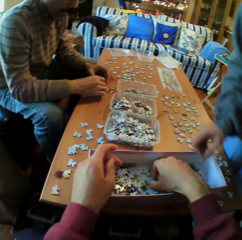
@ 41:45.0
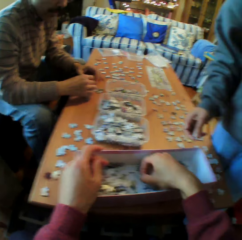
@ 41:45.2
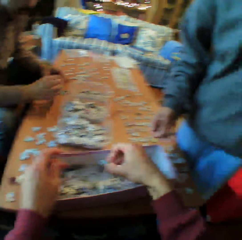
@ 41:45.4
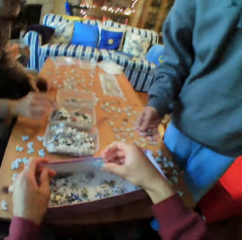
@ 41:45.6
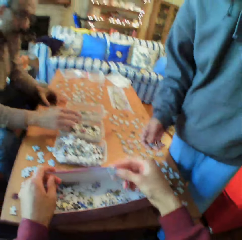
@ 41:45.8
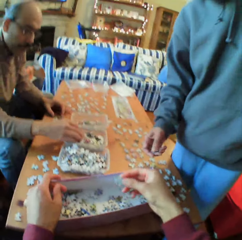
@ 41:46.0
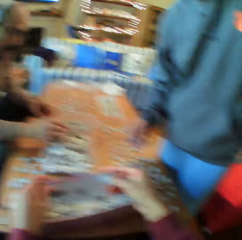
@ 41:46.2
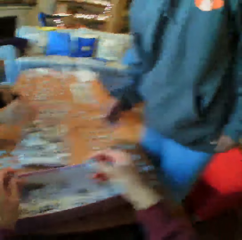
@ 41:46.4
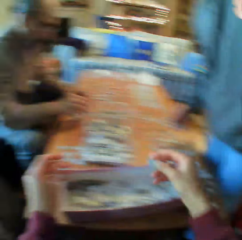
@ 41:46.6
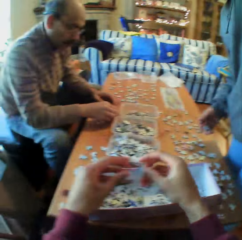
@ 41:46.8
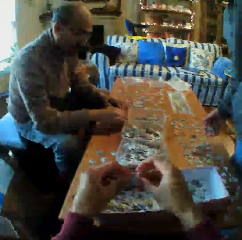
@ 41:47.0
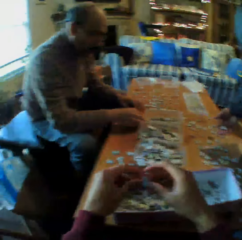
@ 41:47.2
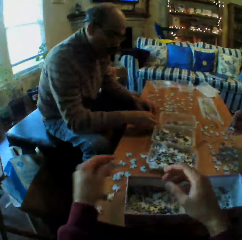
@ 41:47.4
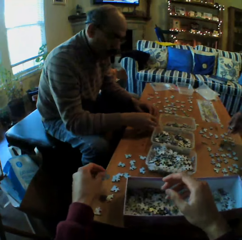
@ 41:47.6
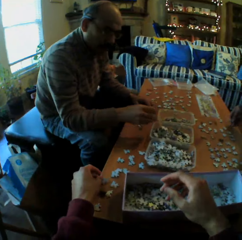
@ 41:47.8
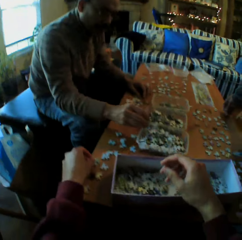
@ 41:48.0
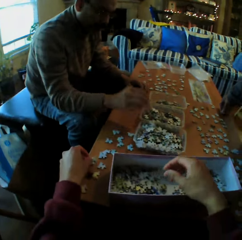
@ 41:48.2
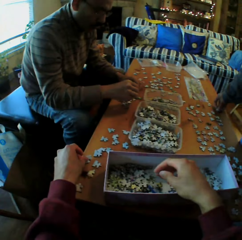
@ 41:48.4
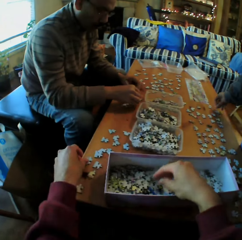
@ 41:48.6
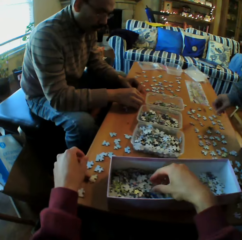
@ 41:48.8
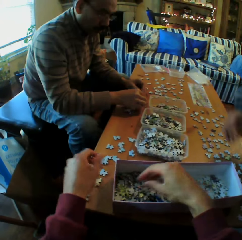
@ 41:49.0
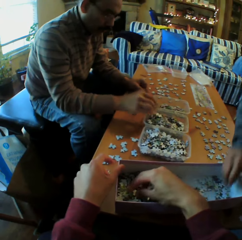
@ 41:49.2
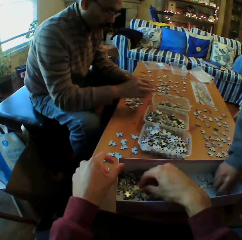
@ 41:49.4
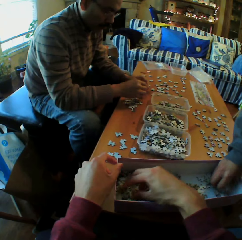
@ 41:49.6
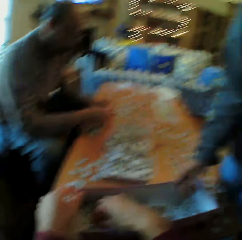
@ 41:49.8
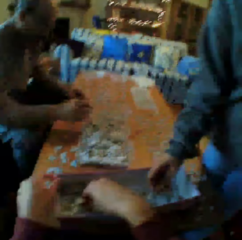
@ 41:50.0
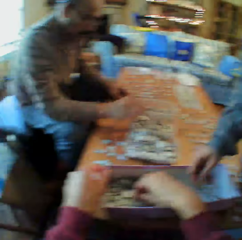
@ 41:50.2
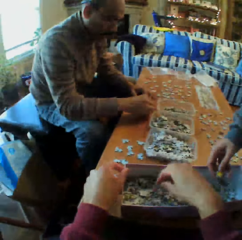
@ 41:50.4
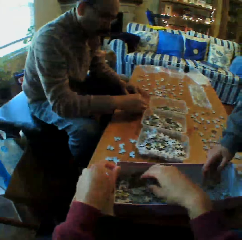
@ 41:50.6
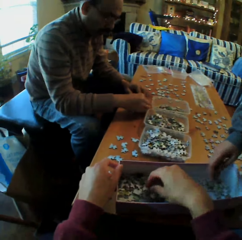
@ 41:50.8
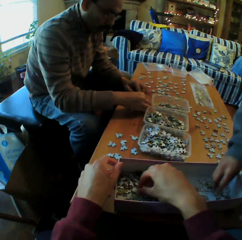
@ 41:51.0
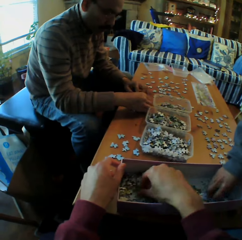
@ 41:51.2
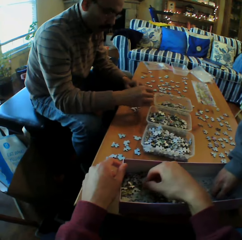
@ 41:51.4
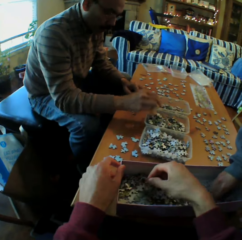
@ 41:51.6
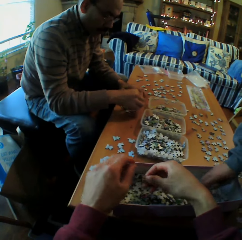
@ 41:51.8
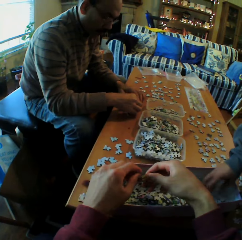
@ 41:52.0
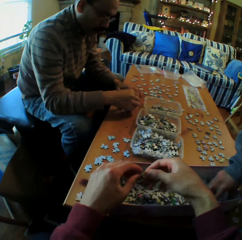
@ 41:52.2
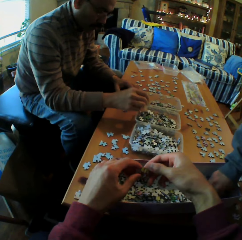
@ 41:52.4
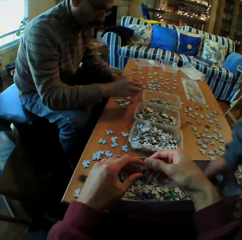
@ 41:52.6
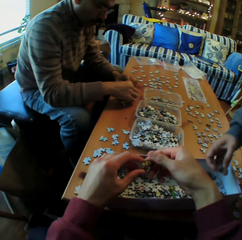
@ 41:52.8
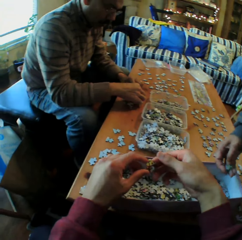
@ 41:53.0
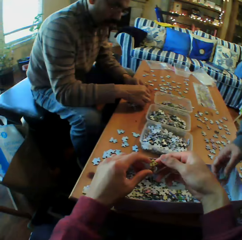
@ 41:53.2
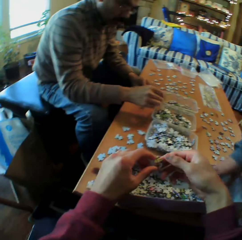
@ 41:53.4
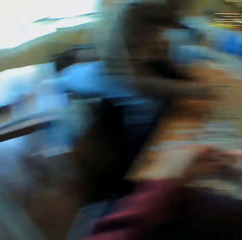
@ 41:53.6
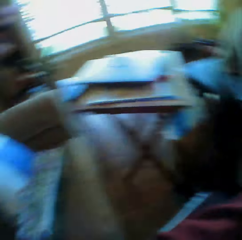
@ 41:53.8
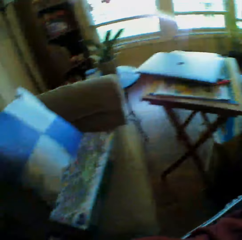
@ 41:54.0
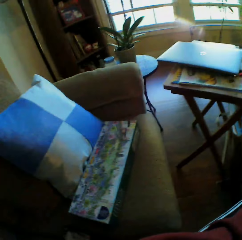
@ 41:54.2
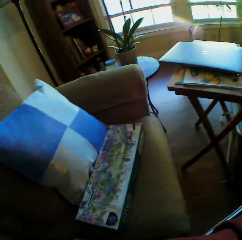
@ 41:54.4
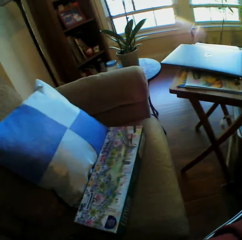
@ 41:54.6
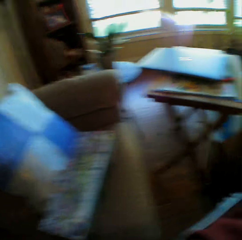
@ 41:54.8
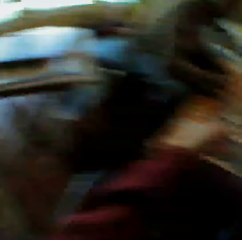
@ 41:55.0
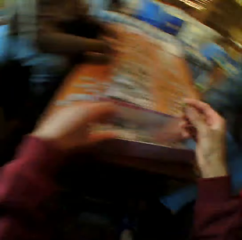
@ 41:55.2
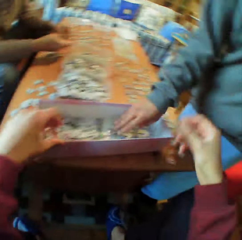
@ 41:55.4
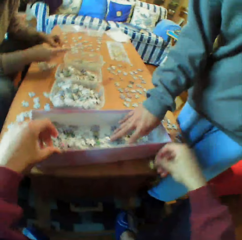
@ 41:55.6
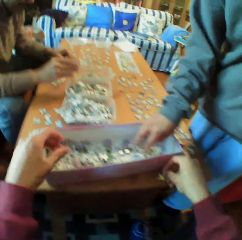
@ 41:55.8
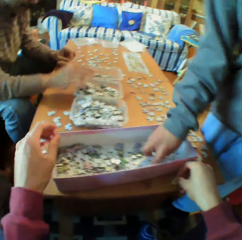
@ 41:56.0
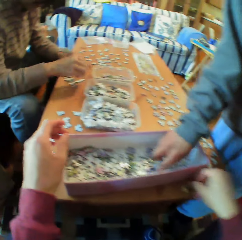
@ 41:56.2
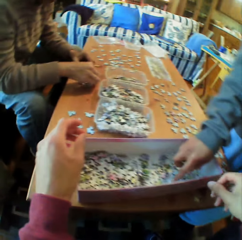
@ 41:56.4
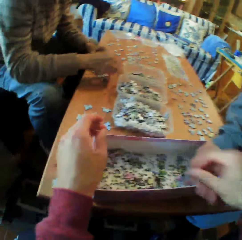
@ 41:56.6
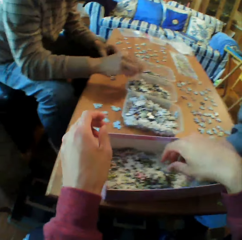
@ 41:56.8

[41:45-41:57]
The camera wearer looks at a man. They talk. They pick up the paper from the box. They pick up the paper from the box again. They look around the house. They look at the box.

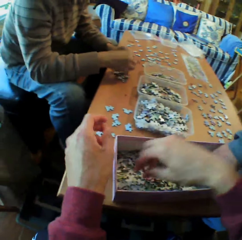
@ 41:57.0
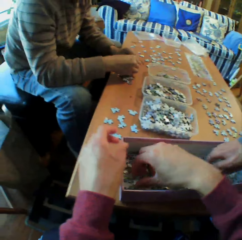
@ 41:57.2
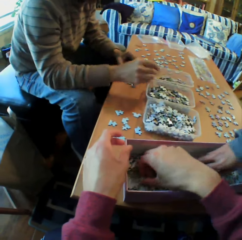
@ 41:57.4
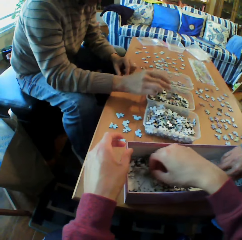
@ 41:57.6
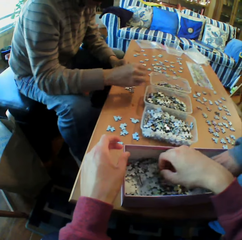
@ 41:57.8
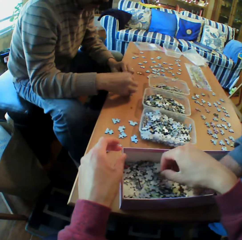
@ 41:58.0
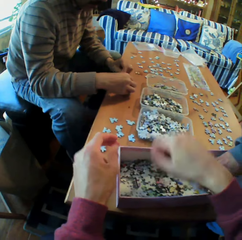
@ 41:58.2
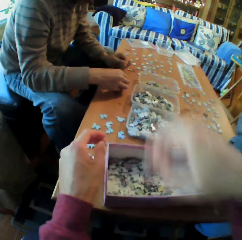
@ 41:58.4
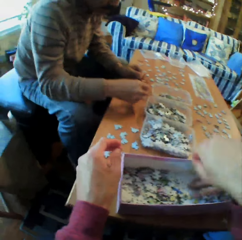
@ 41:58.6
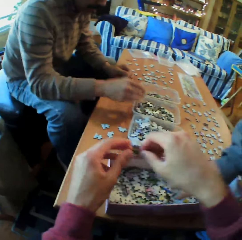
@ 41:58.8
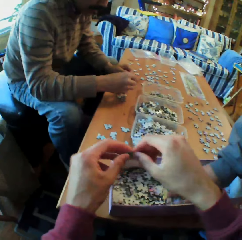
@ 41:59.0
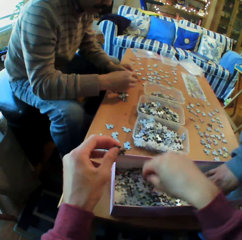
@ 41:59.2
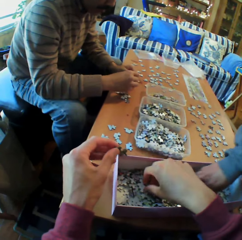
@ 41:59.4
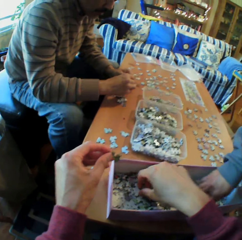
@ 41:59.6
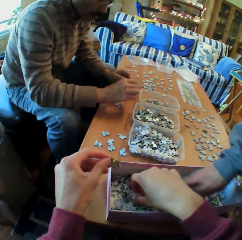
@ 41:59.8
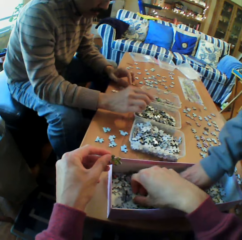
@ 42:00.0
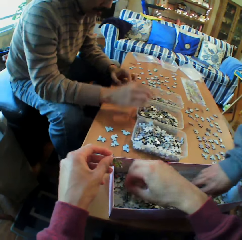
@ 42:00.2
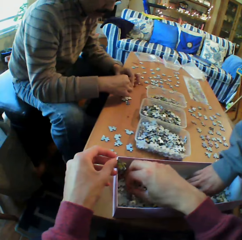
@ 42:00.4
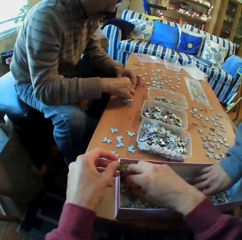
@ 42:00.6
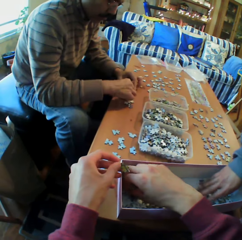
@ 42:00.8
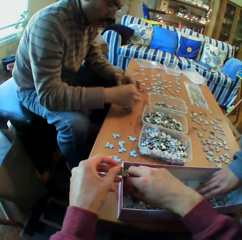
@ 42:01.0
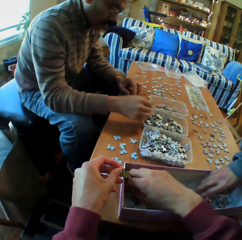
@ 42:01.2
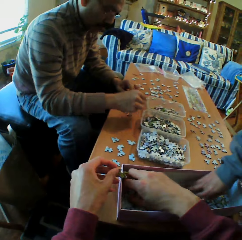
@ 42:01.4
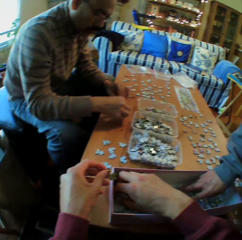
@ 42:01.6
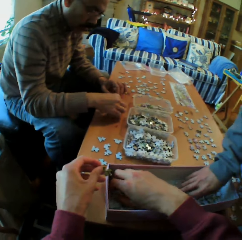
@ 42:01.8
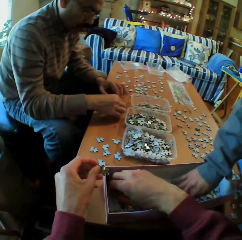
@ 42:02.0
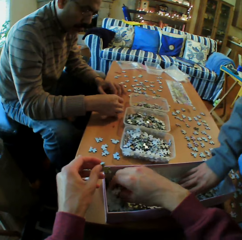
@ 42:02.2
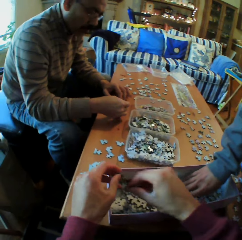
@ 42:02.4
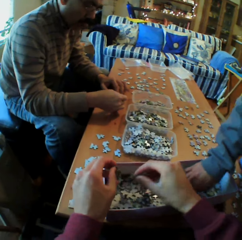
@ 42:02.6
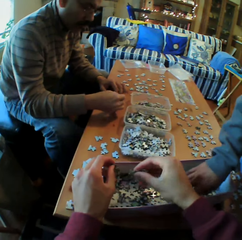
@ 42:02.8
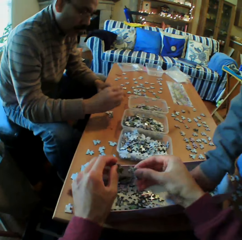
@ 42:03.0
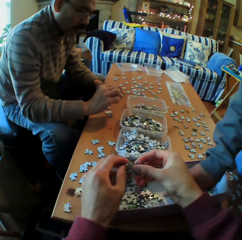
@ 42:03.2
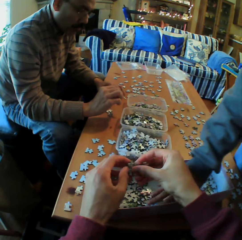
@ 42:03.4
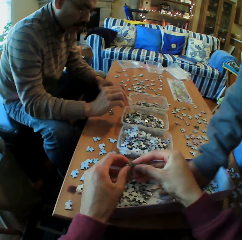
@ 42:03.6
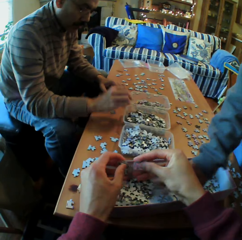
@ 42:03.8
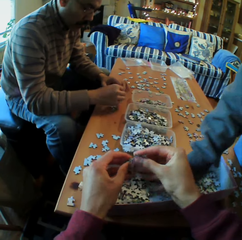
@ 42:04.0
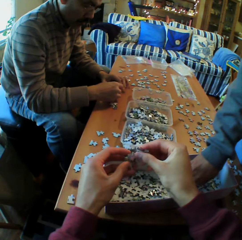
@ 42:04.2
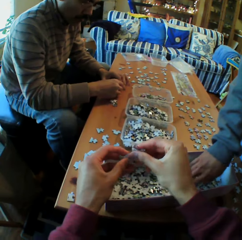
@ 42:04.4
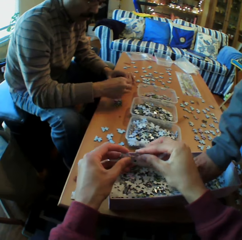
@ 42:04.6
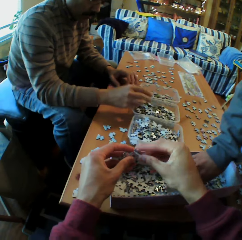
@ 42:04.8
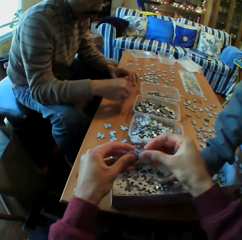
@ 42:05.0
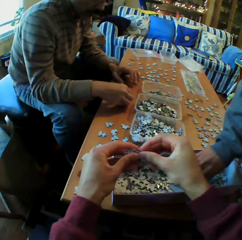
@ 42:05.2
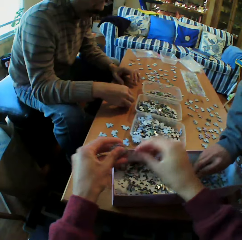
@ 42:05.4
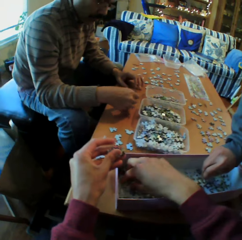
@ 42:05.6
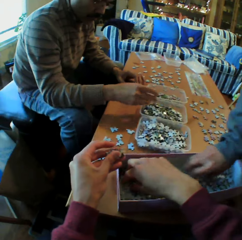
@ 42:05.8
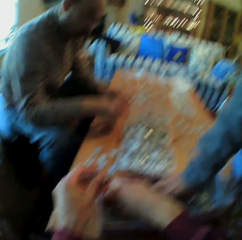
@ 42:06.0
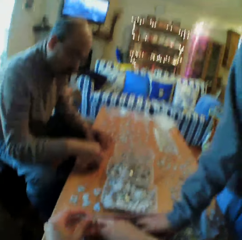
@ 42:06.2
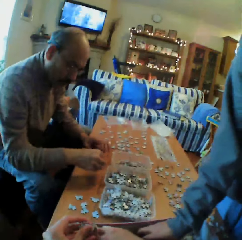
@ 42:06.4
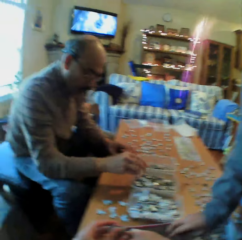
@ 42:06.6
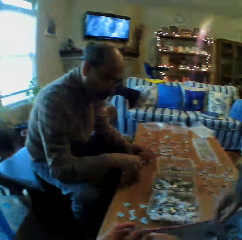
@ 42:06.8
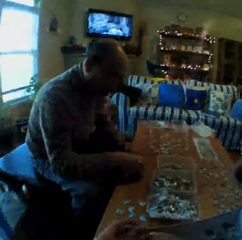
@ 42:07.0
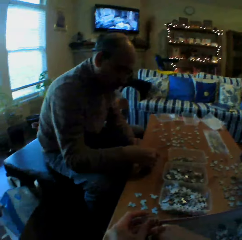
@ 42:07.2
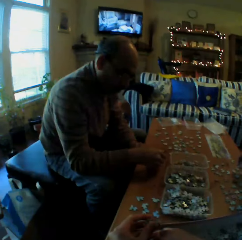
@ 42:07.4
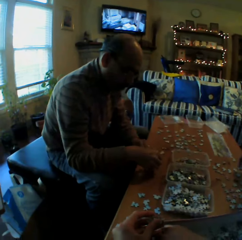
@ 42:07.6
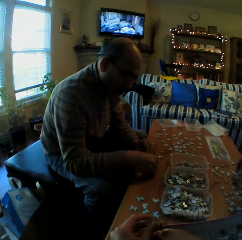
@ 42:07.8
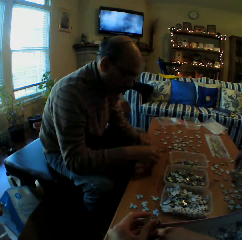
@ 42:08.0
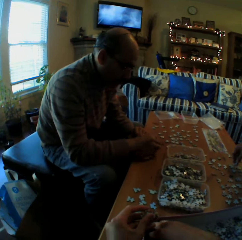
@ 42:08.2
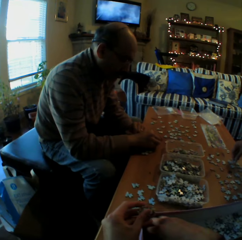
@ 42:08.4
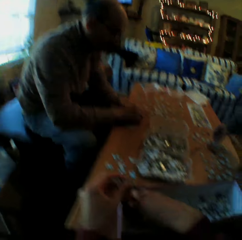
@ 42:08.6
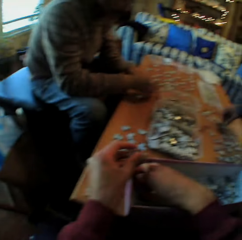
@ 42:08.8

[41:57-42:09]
The camera wearer picks up the paper from the box. They converse with the man. They pick up the paper from the box. A person chooses puzzle pieces. Another person talks and chooses puzzle pieces. The camera wearer picks up the paper from the box. They talk.

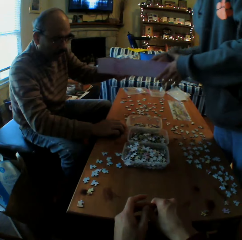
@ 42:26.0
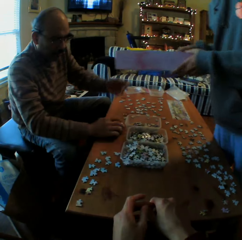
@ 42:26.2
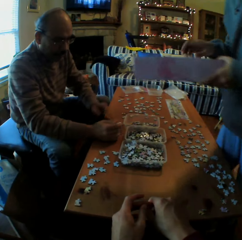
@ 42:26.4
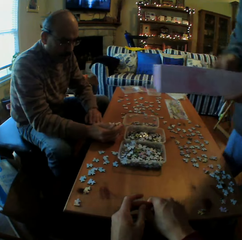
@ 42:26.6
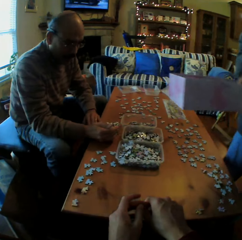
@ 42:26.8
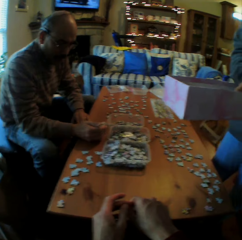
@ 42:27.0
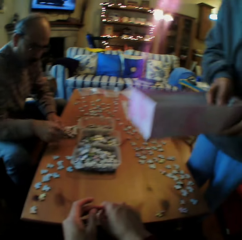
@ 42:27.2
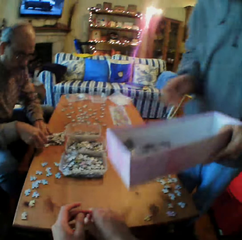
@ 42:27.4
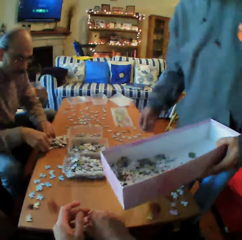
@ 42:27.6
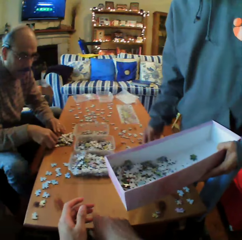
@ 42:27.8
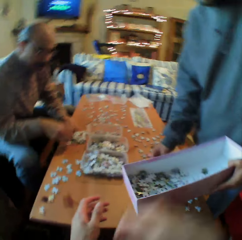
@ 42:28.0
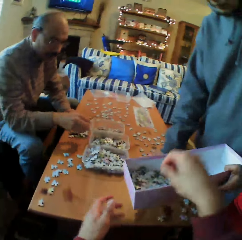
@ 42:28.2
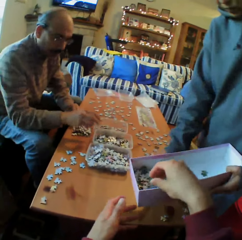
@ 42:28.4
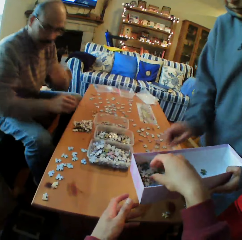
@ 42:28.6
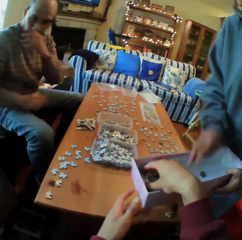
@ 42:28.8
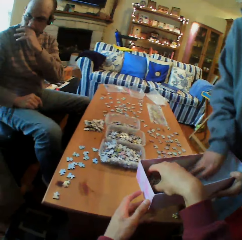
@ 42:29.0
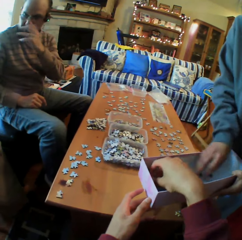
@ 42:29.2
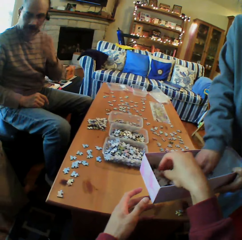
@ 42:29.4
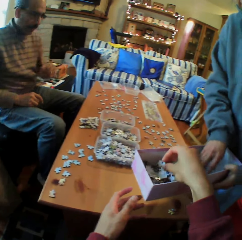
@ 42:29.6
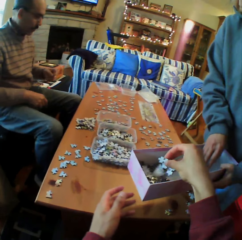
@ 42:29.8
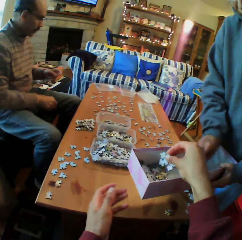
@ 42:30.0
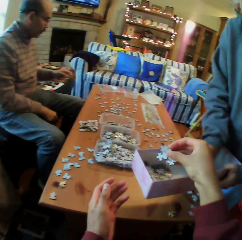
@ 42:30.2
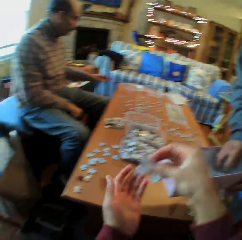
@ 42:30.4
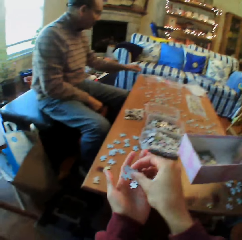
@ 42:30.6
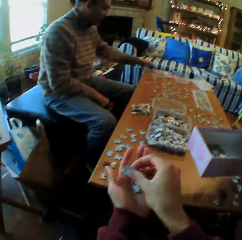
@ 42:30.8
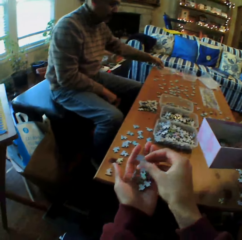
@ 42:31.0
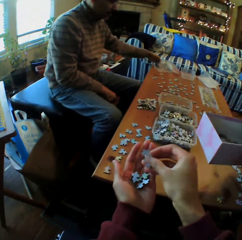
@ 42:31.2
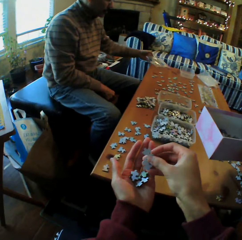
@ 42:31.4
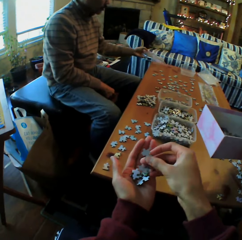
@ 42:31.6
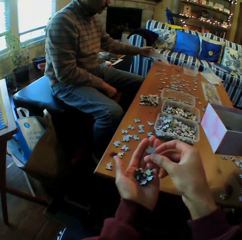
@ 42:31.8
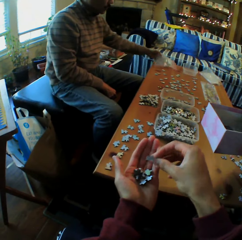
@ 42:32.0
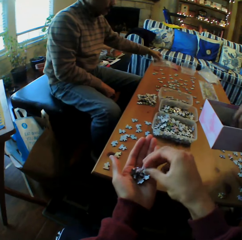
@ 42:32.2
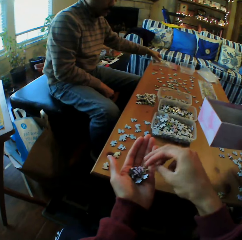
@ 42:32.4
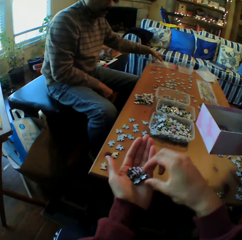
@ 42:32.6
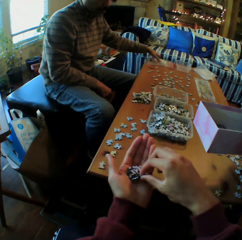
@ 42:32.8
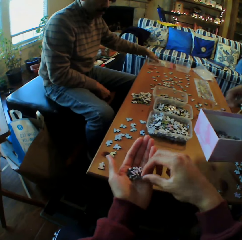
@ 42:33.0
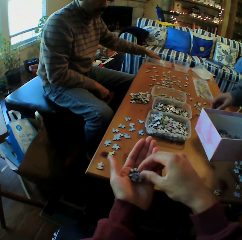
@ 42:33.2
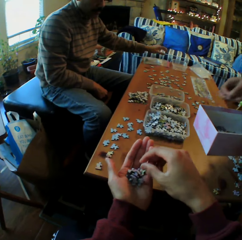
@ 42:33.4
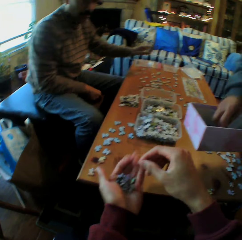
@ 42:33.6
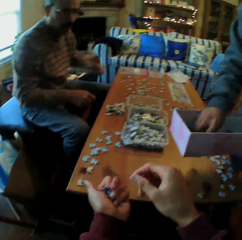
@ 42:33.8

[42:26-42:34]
A woman picks up the box. A man picks up the piece of paper from the box. The camera wearer picks up puzzle pieces. She puts the pieces of paper on her hand. She looks at the pieces of paper. The woman talks.
